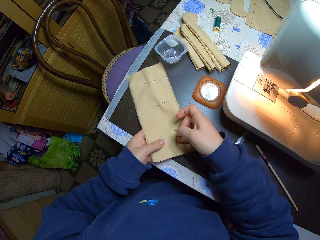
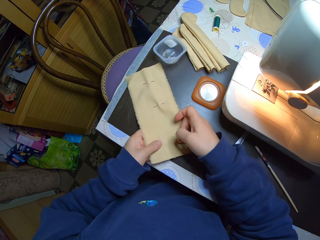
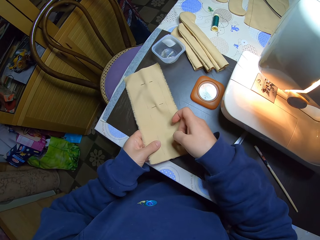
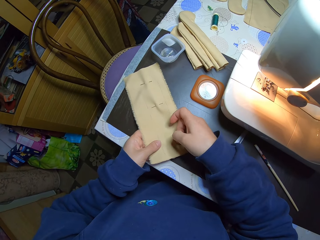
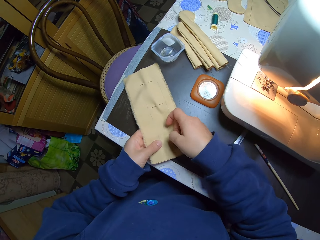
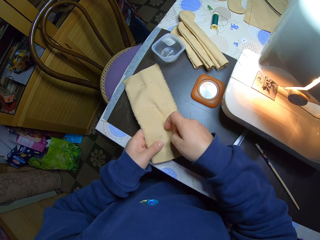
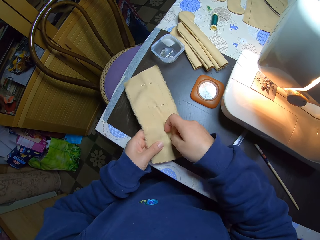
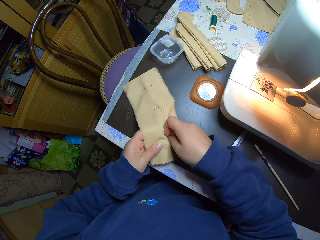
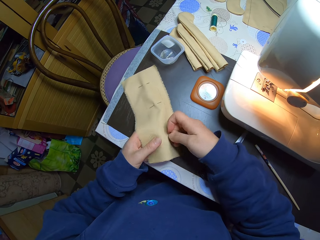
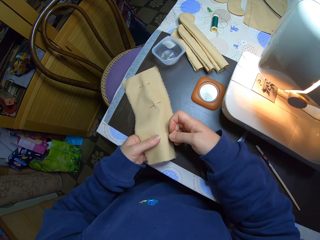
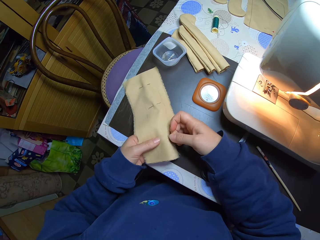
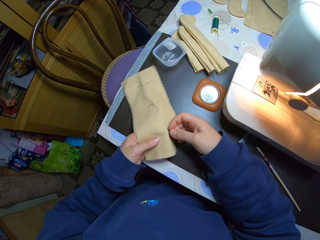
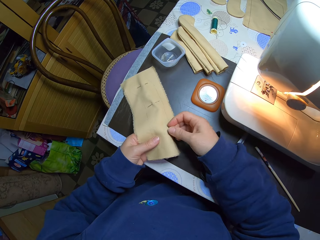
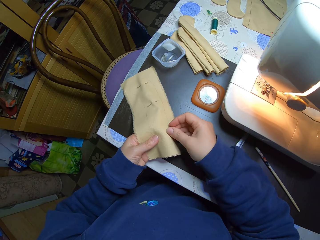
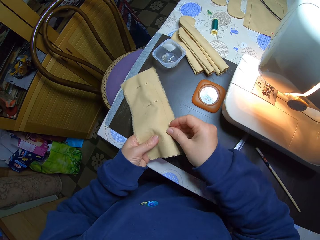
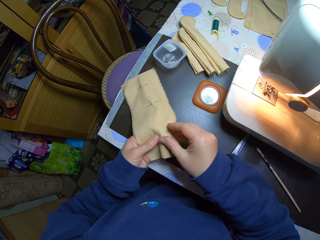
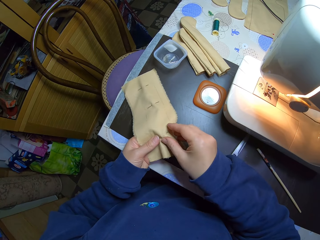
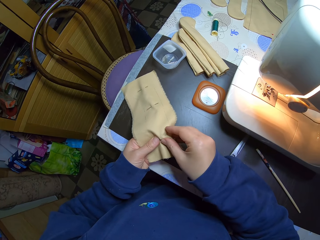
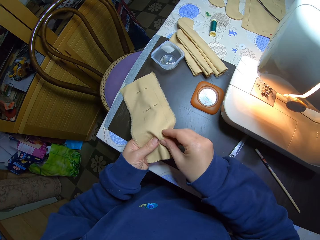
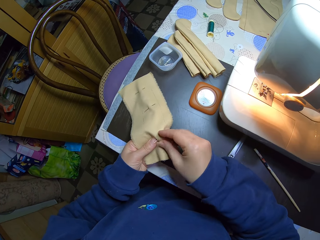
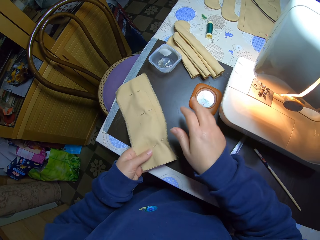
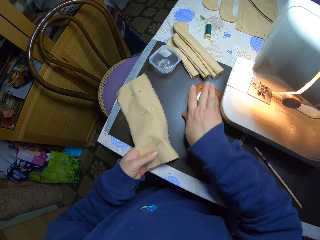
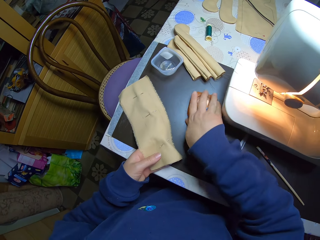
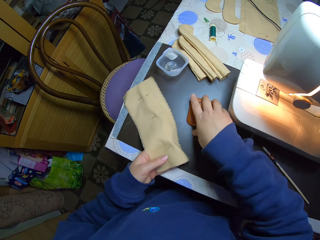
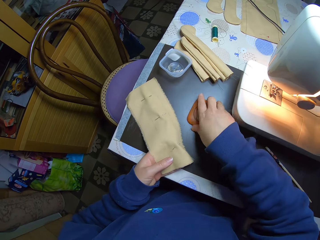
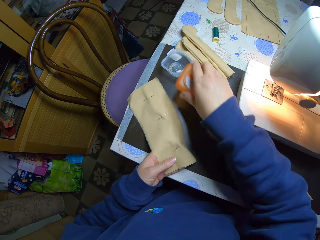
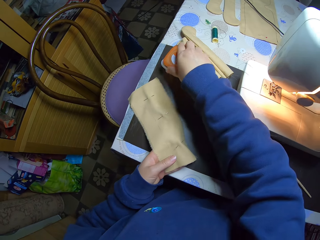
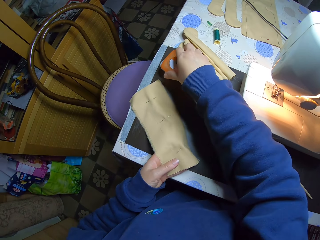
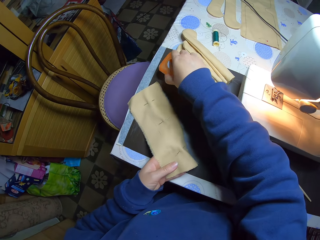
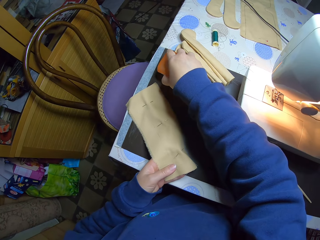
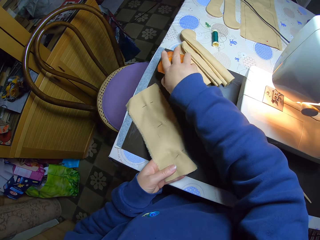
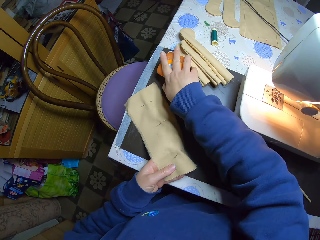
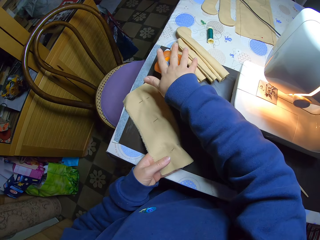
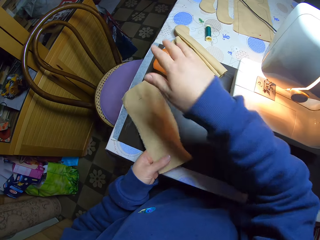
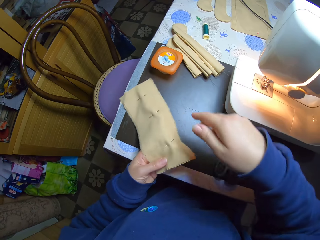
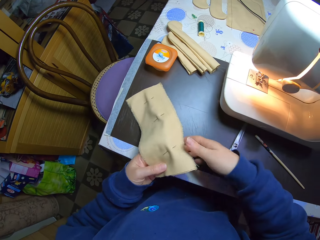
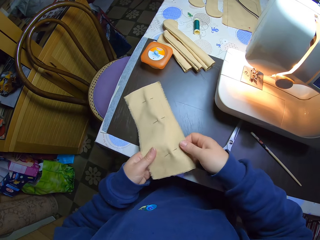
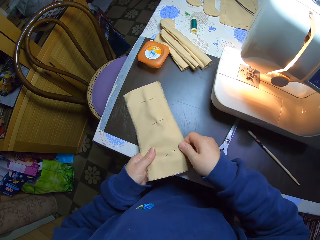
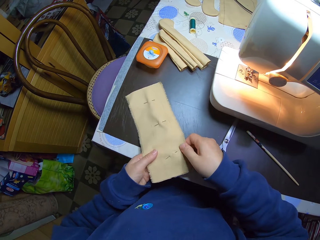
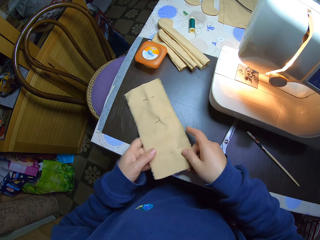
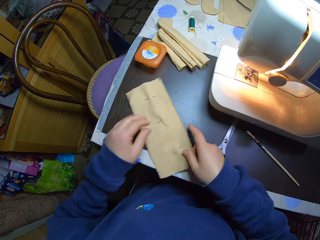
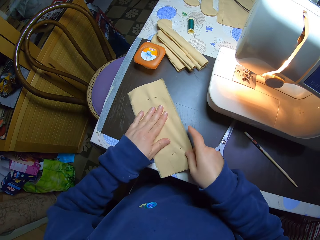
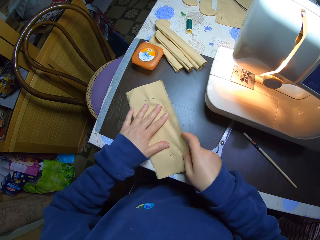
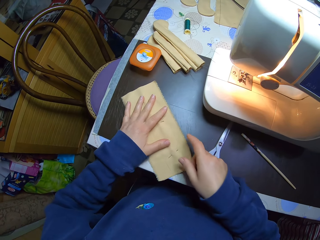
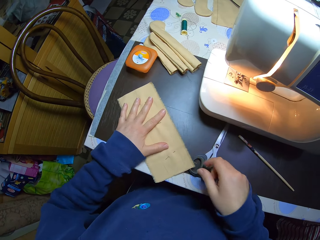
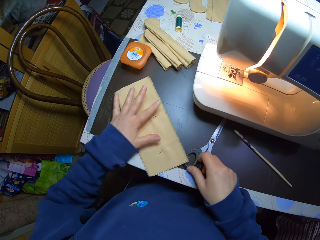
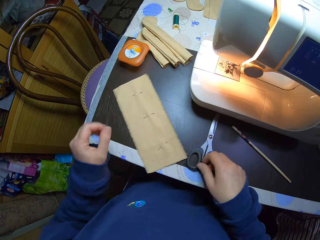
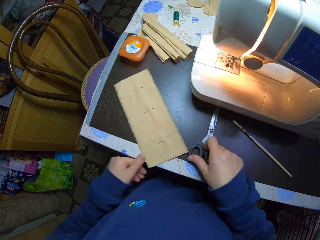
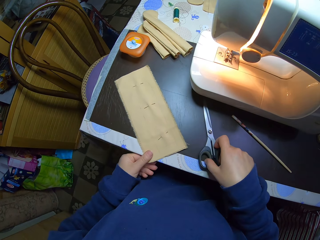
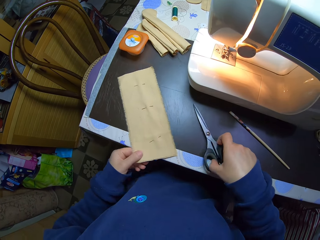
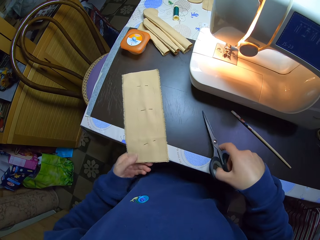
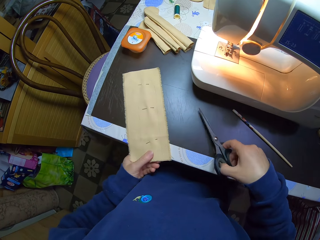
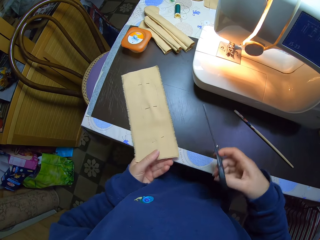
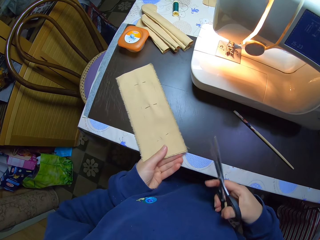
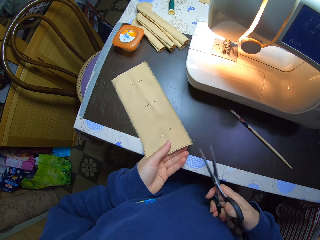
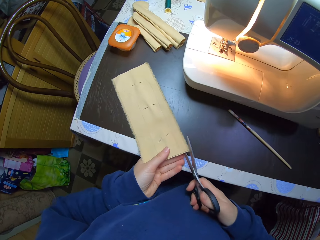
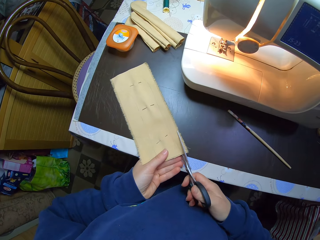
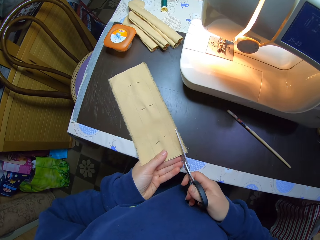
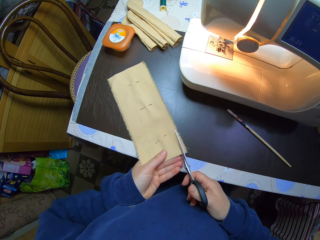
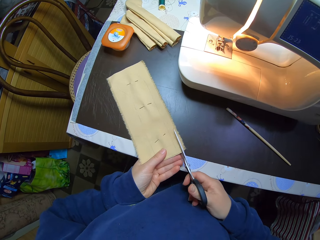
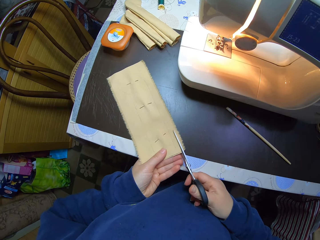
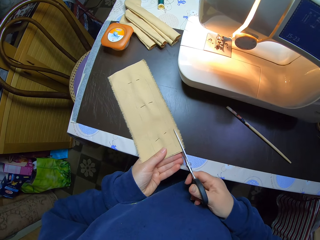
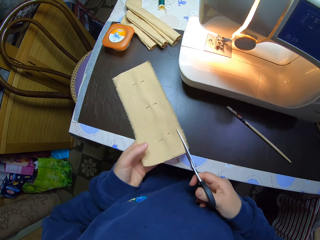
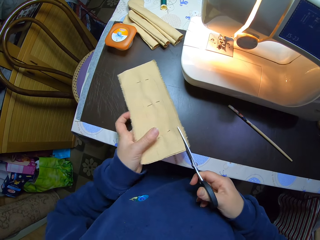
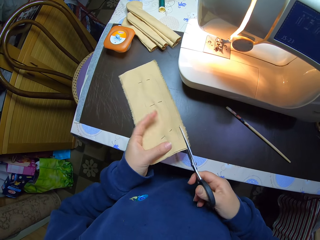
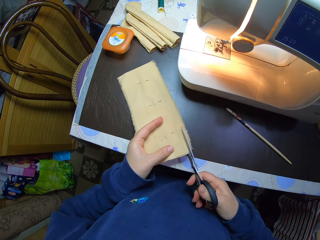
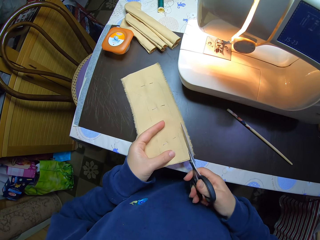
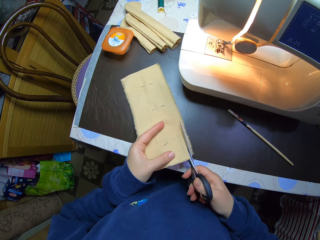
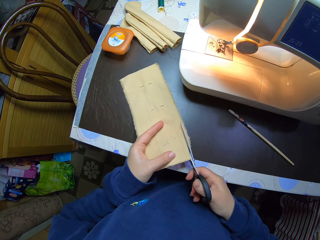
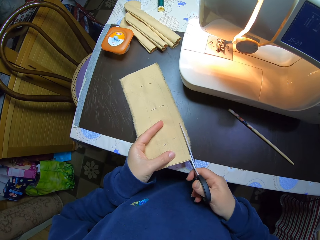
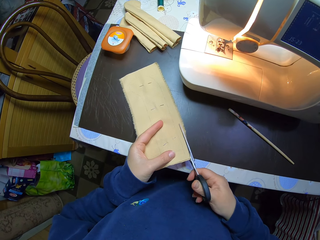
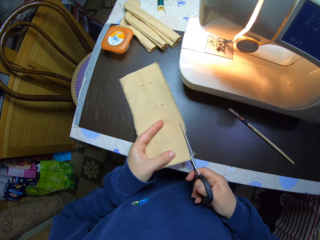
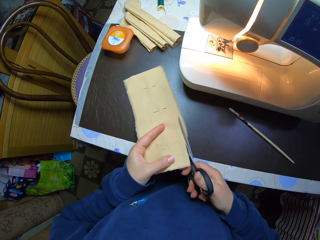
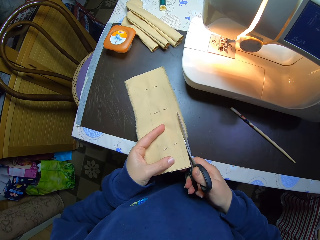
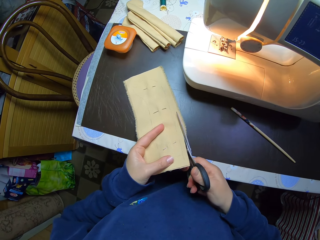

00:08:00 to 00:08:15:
The camera wearer moves the piece of cloth. She inserts the pin in the material on the table with her right hand. She stitches the piece of cloth. She picks a cover from the table with her right hand. She covers the pin box on the table with her right hand. She holds the material on the table with both hands. She moves the piece of cloth. She picks up the scissors from the table with her right hand. She cuts across the material on the table with the scissors in her right hand.

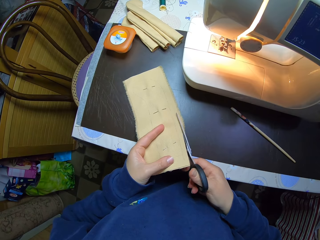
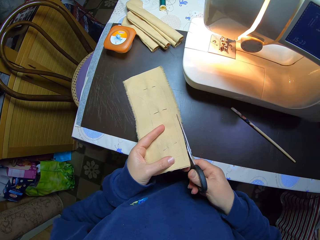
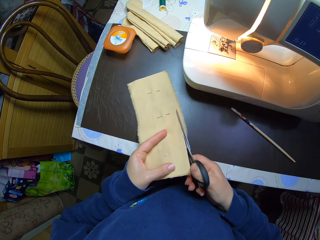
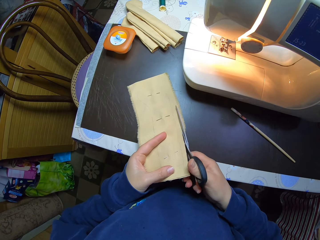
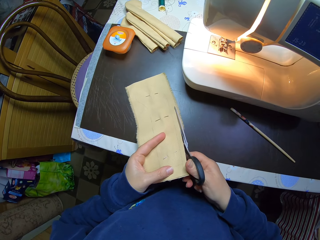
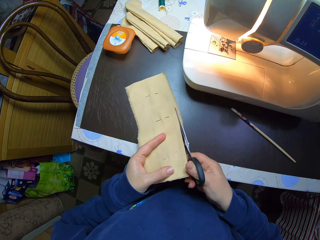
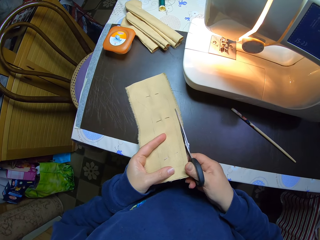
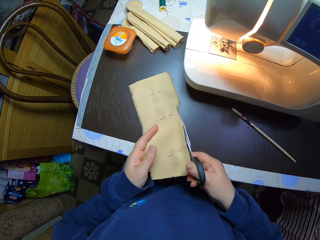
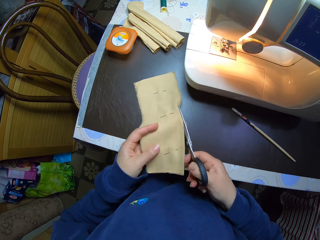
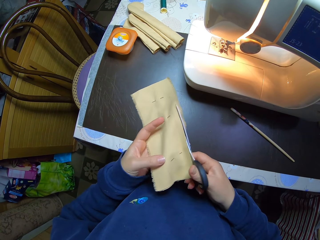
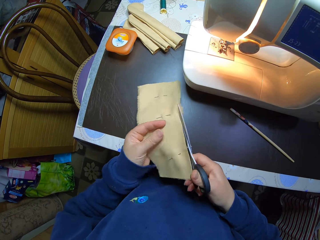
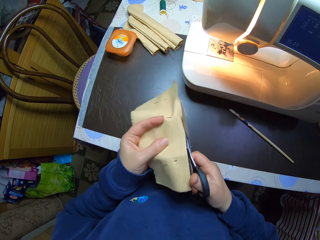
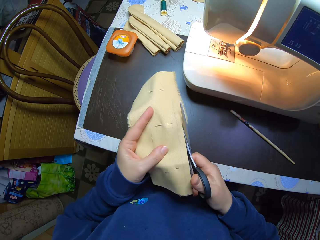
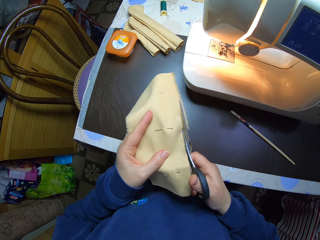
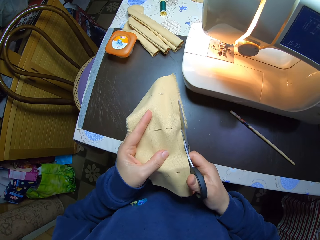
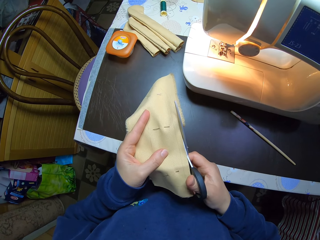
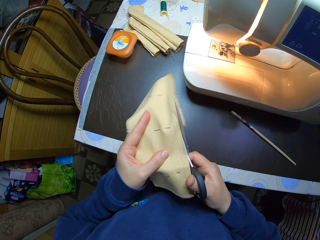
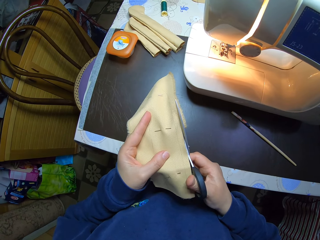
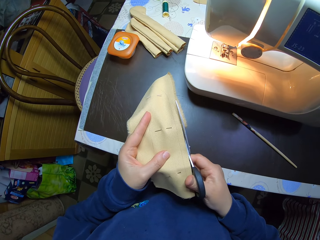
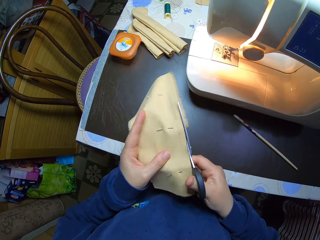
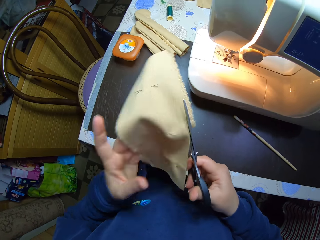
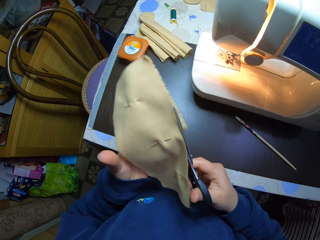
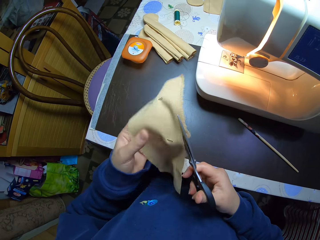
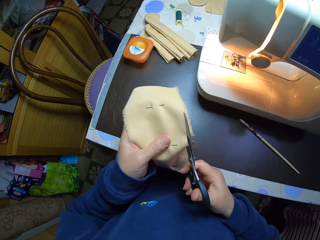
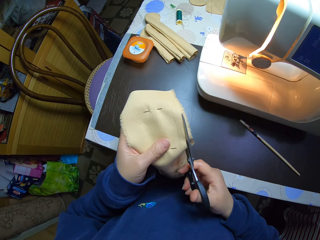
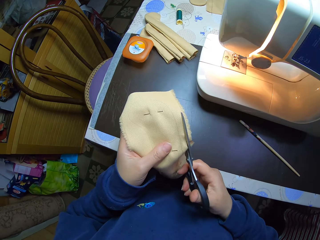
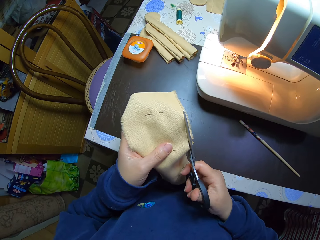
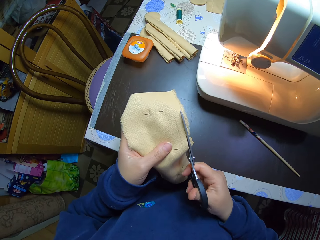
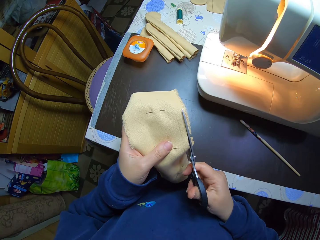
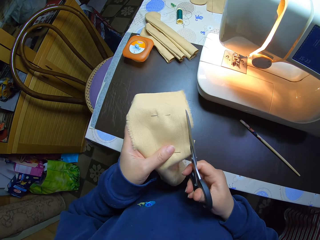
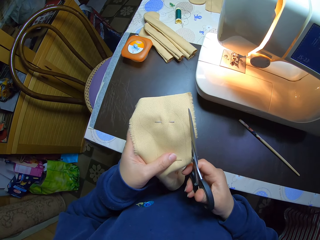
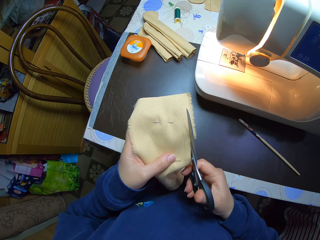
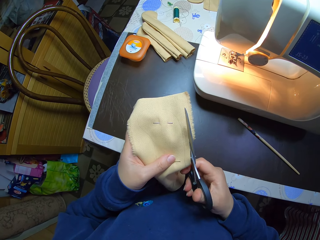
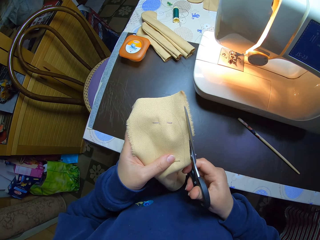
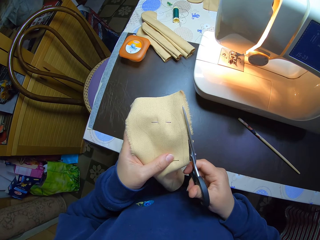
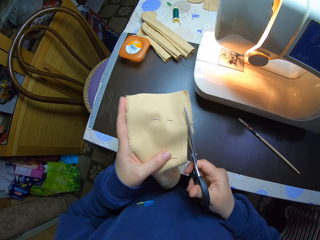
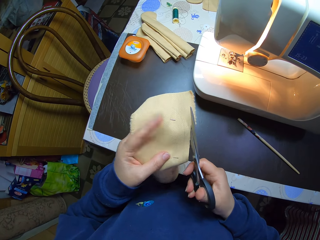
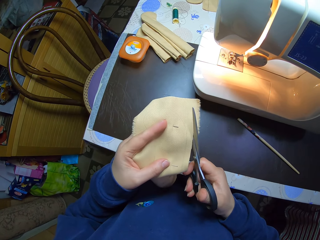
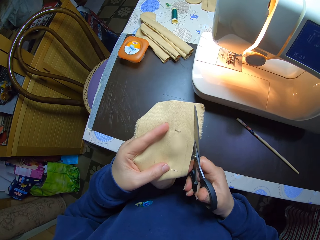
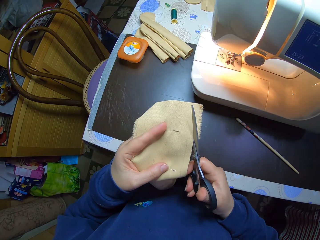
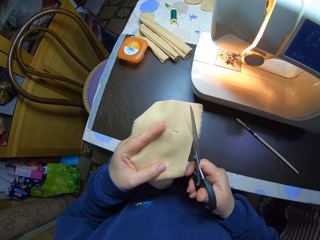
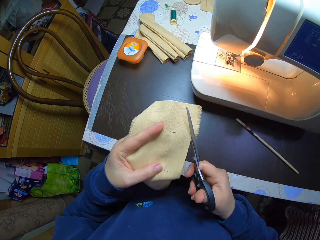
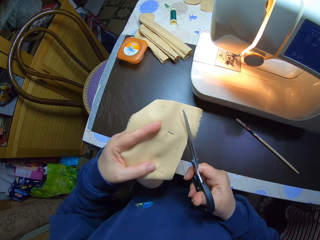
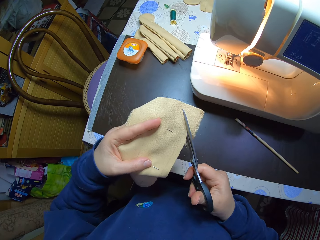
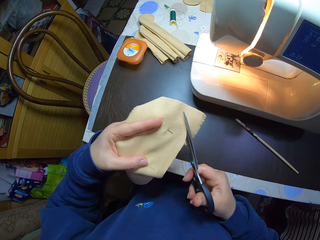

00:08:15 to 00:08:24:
The camera wearer picks up the material from the table with her left hand and cuts across the material with the scissors in her right hand. She moves the piece of cloth.
